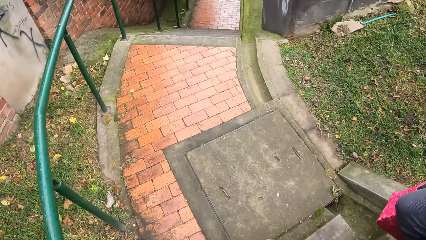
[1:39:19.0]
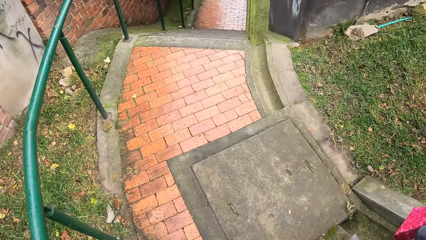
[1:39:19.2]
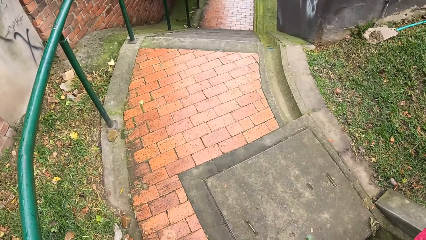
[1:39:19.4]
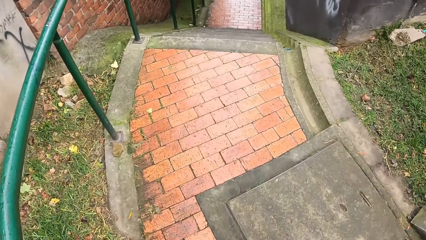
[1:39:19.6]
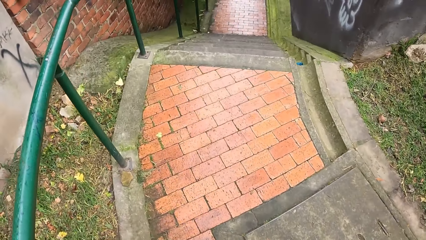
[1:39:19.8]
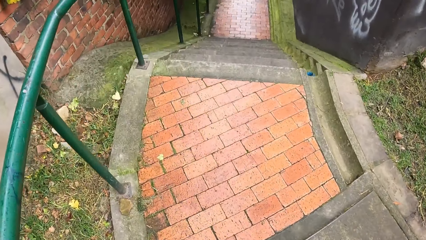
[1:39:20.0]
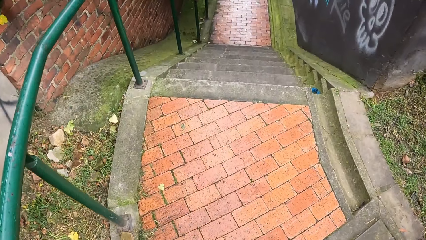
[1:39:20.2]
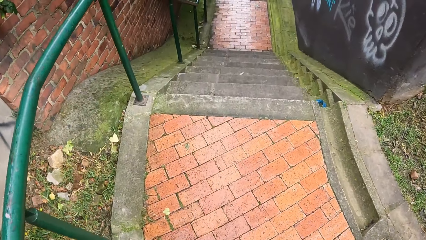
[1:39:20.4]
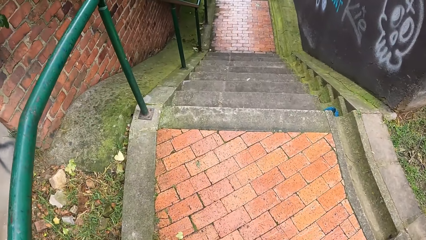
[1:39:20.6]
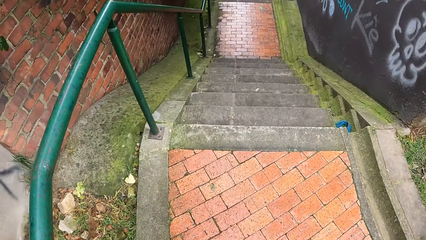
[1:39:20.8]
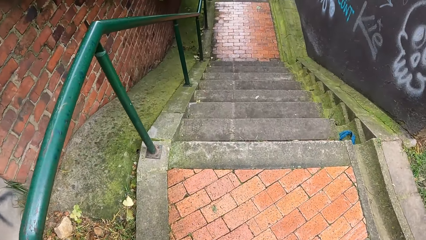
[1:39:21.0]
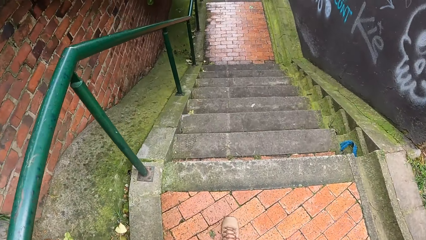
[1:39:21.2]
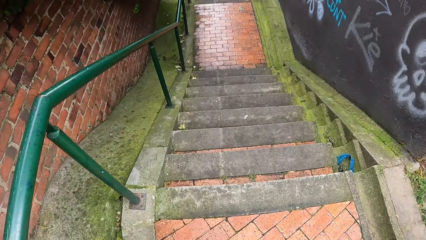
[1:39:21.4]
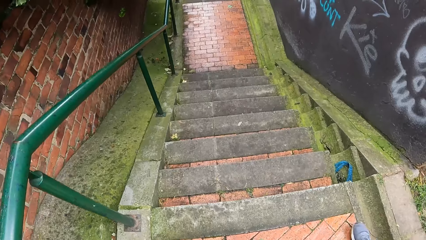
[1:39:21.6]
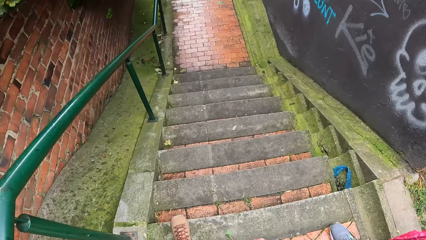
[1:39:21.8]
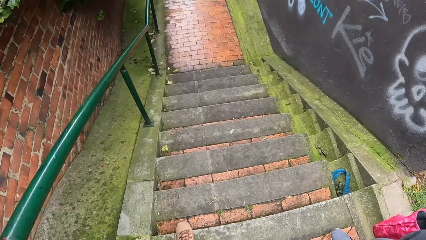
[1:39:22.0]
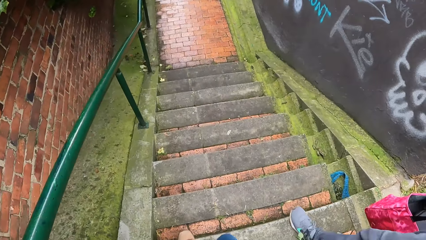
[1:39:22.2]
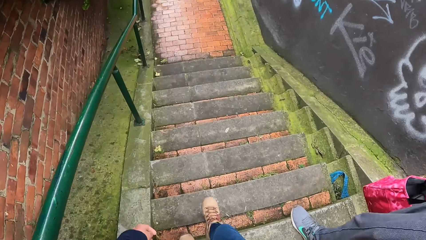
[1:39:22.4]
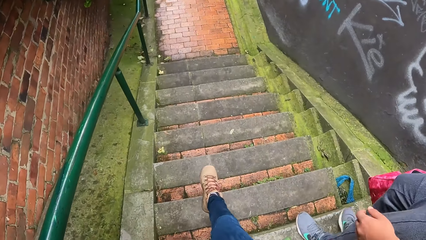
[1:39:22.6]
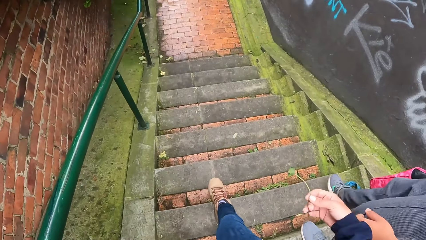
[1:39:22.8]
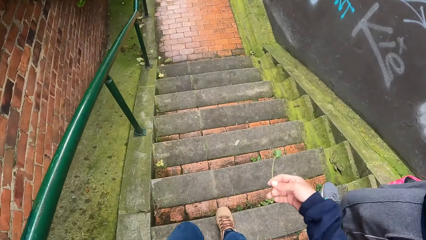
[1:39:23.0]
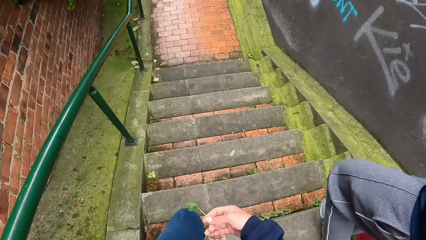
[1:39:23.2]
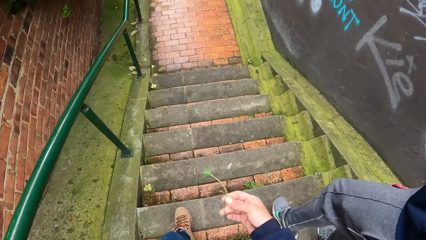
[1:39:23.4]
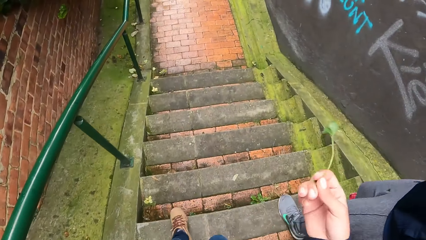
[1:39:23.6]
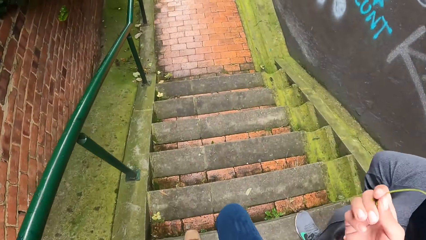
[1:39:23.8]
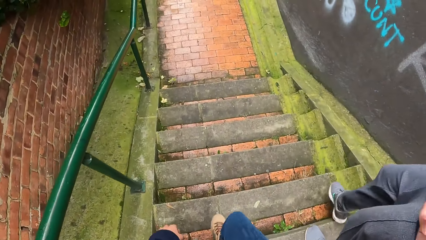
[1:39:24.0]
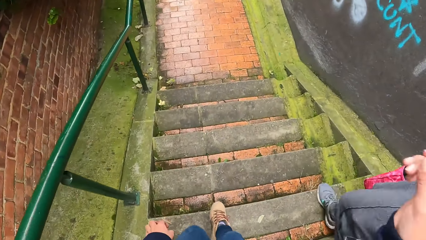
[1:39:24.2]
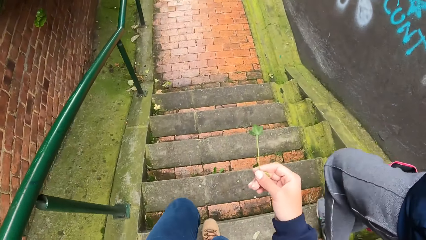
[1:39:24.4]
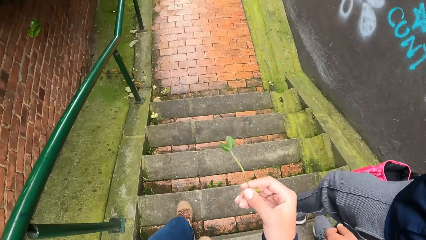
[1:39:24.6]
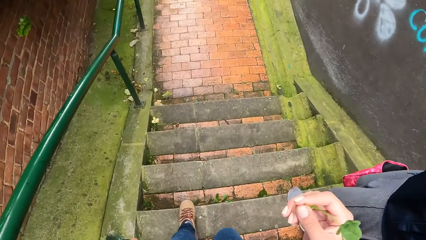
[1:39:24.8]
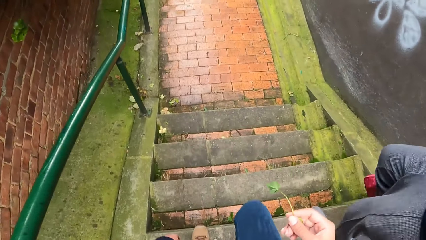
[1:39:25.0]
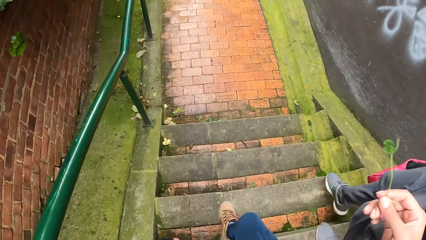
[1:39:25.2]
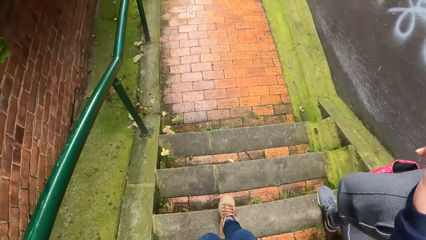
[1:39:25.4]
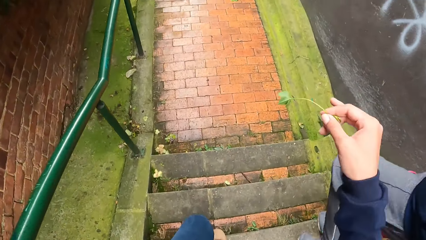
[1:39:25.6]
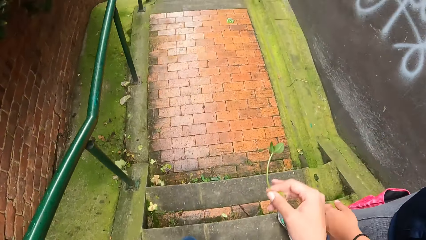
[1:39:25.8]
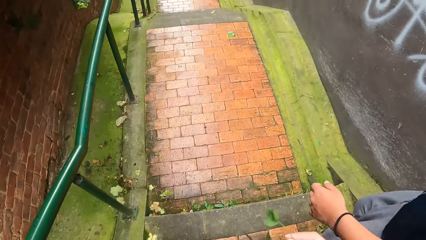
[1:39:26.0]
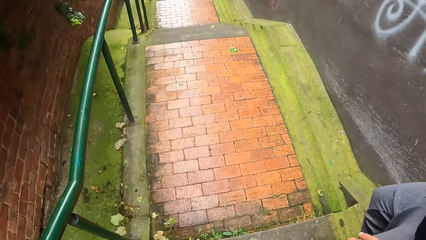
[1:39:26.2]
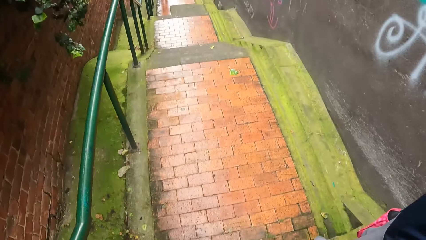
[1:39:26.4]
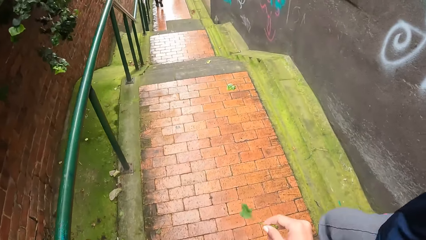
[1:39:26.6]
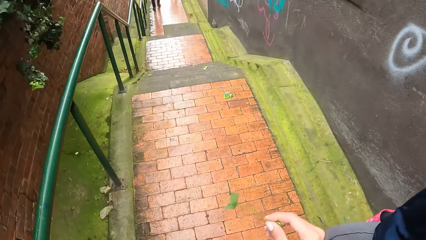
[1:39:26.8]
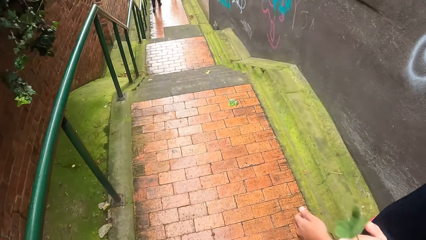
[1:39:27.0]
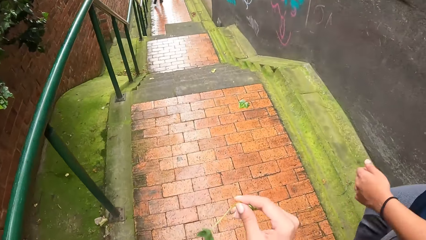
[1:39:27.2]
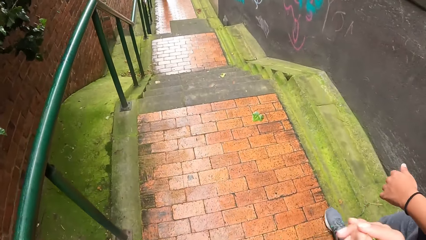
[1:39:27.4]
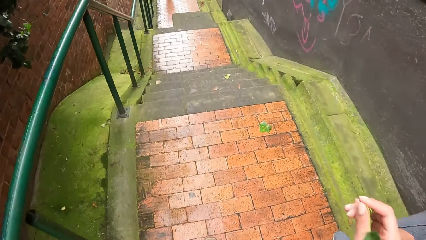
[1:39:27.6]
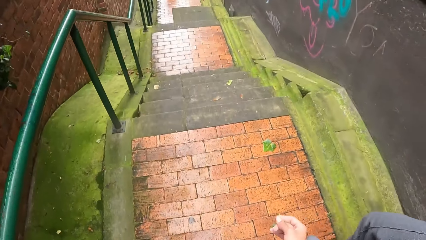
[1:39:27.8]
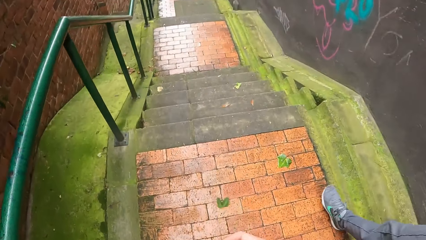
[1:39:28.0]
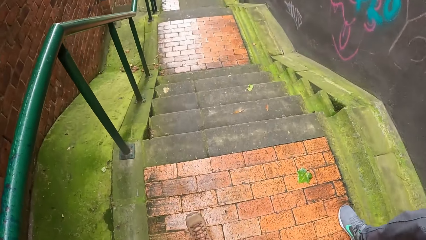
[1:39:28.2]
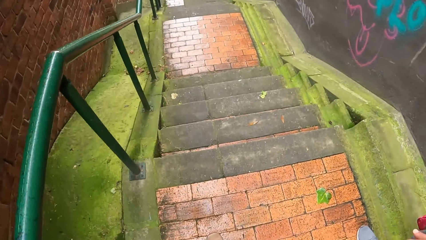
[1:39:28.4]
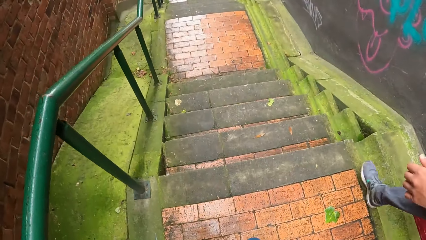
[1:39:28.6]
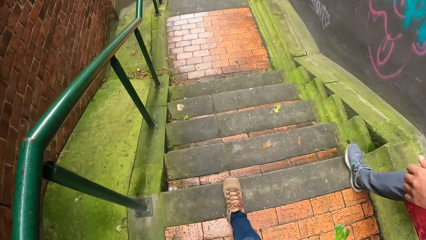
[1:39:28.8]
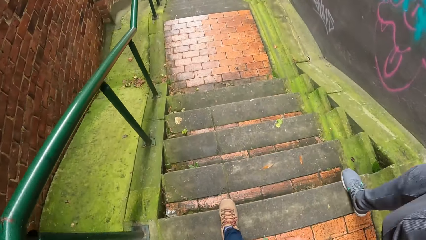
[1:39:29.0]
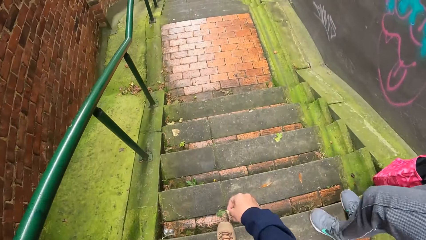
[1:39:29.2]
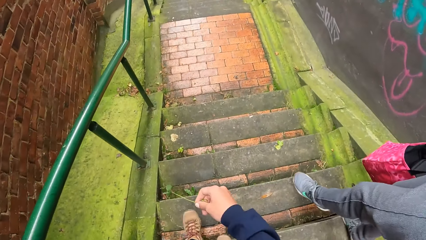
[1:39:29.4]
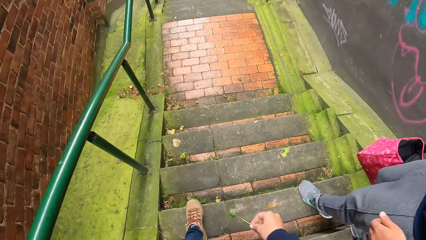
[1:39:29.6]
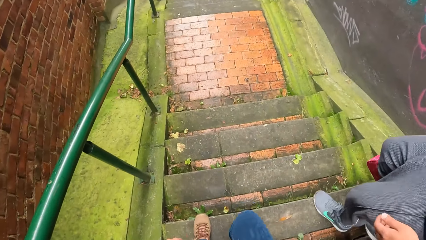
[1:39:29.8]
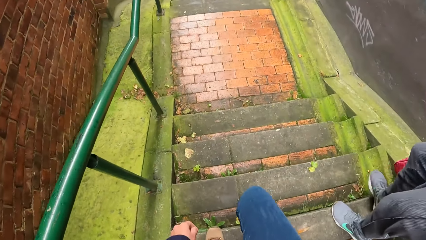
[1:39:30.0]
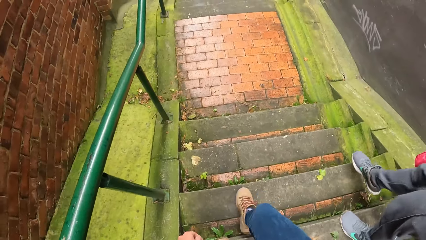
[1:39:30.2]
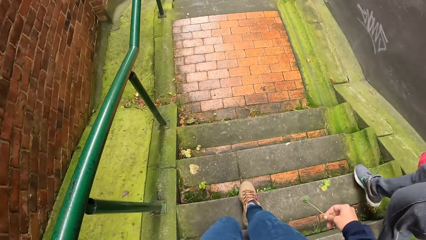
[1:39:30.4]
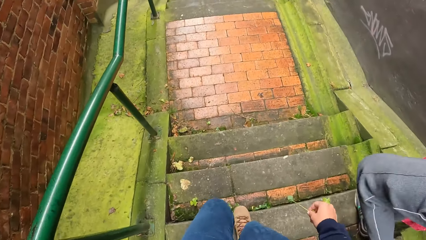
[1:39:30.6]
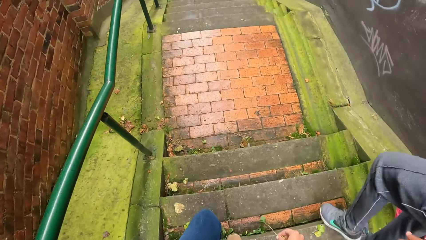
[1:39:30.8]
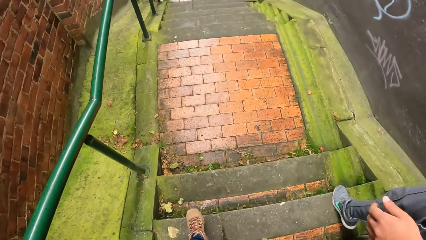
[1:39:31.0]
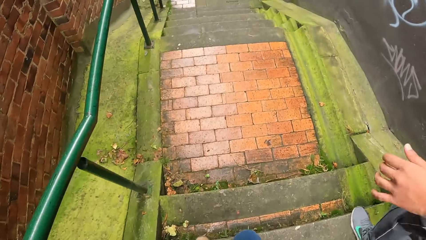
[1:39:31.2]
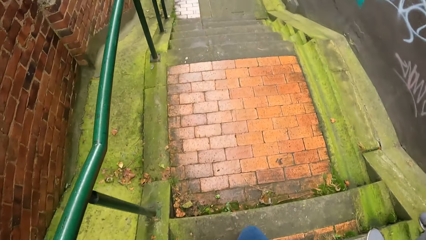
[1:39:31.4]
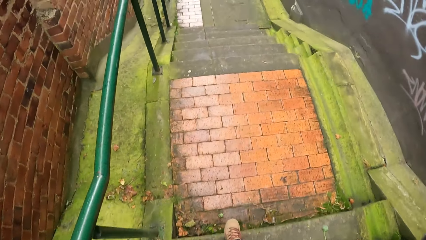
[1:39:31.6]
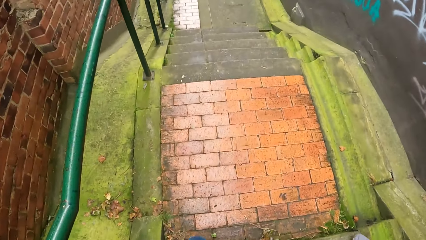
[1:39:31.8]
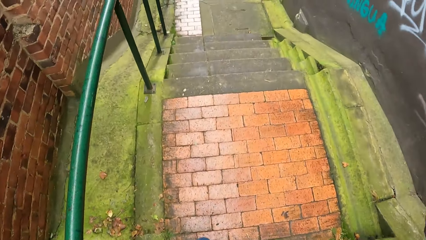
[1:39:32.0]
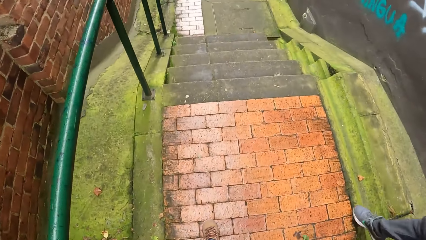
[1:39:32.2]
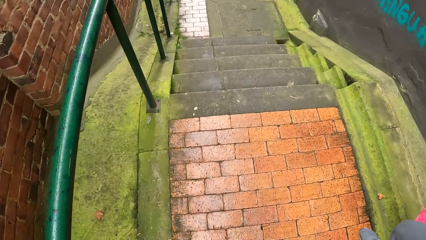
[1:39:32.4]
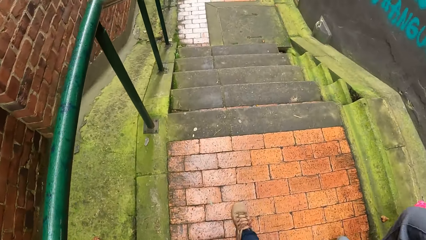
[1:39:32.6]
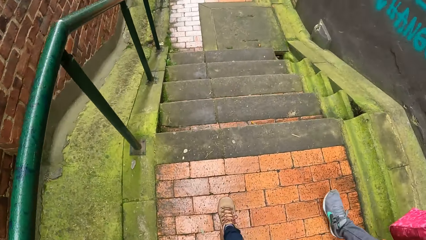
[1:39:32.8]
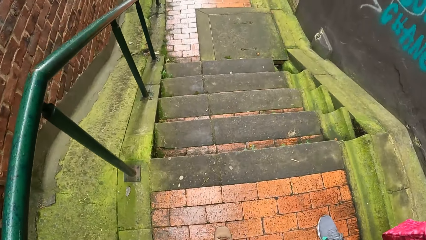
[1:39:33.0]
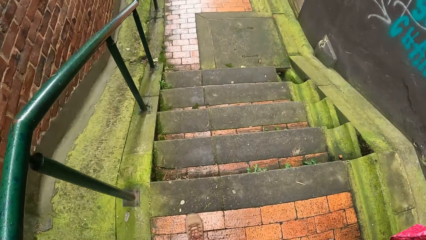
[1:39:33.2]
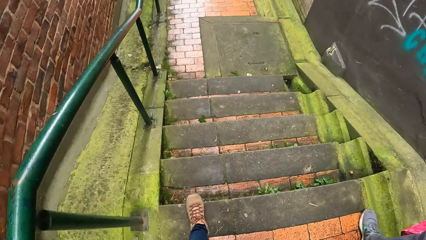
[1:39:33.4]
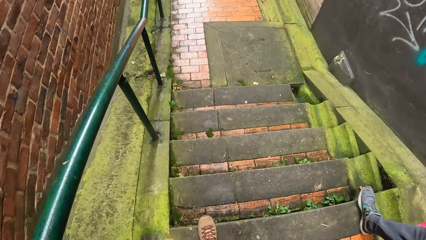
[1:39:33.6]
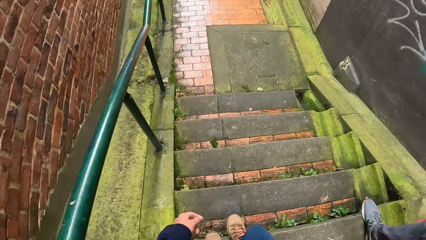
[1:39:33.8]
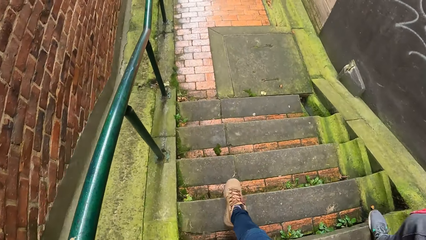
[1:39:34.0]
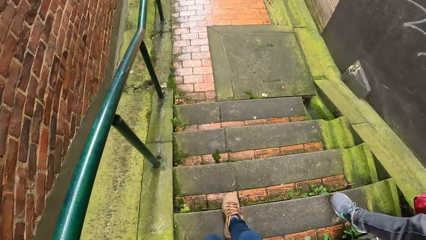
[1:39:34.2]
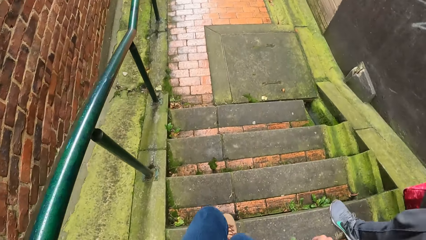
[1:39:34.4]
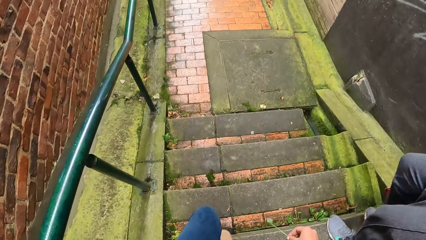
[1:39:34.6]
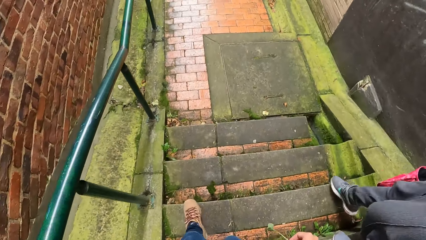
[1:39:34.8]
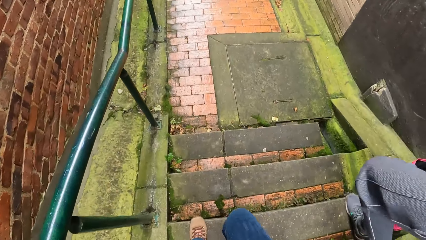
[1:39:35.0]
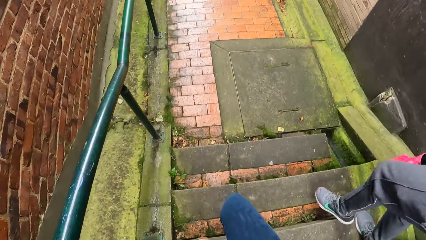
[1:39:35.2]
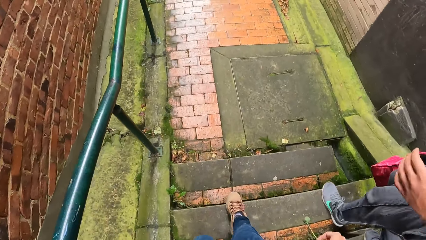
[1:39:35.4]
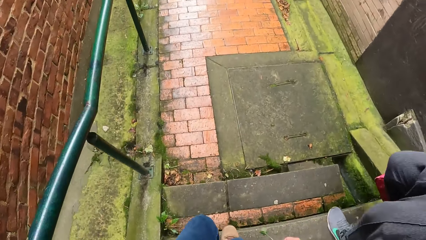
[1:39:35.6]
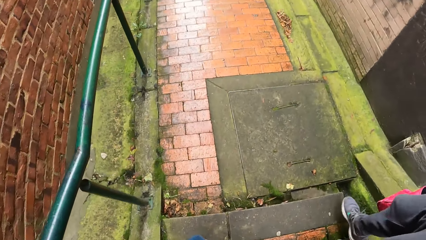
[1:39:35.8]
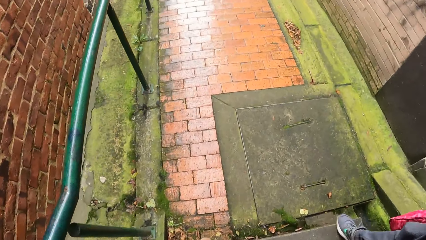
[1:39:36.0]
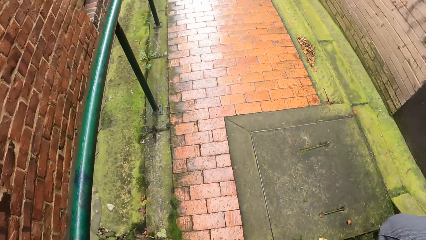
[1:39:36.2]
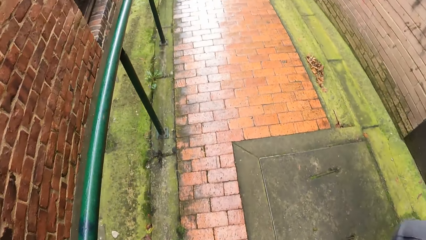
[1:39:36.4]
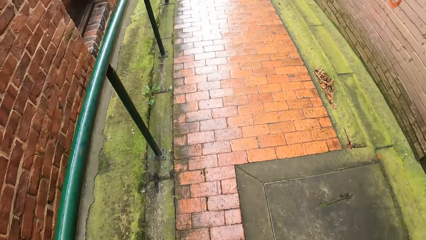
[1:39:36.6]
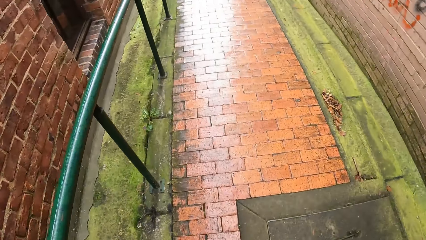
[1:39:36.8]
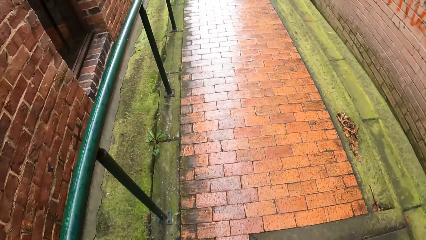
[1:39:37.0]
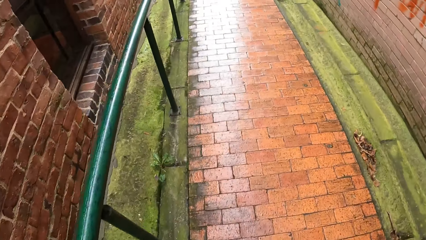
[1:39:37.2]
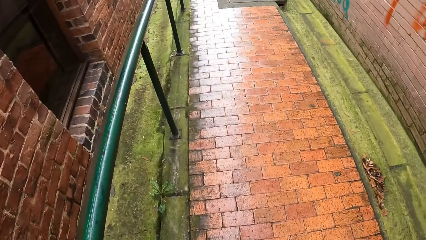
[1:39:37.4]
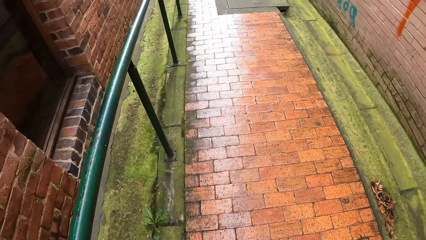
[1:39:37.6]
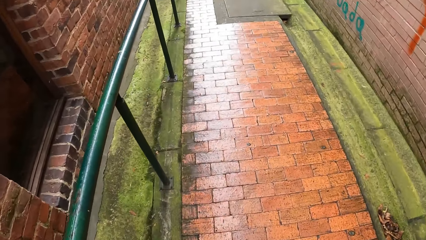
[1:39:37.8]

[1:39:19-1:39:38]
The camera wearer moves his hands. A man raises his hand to something.
